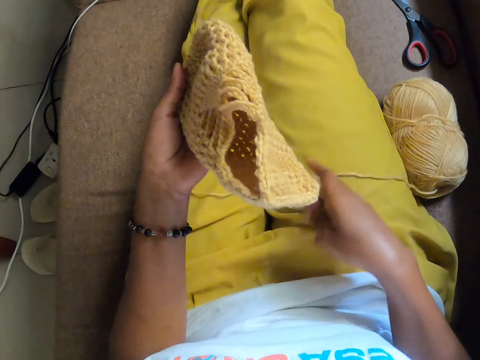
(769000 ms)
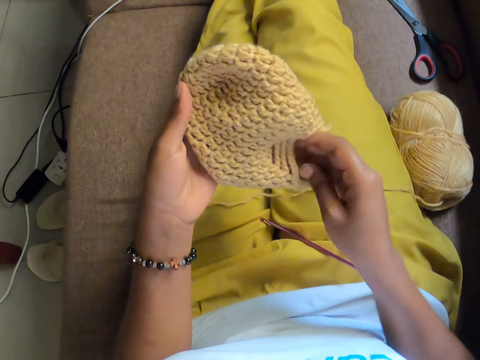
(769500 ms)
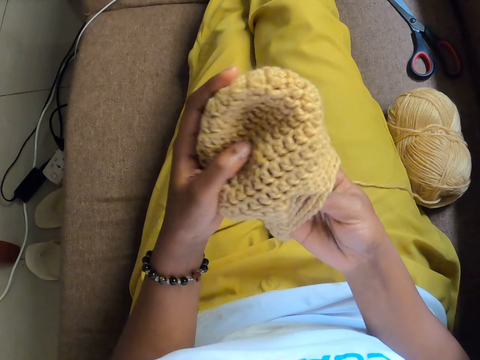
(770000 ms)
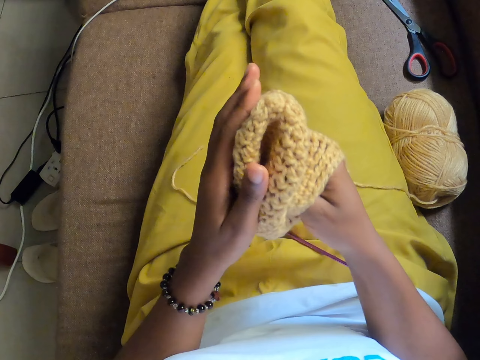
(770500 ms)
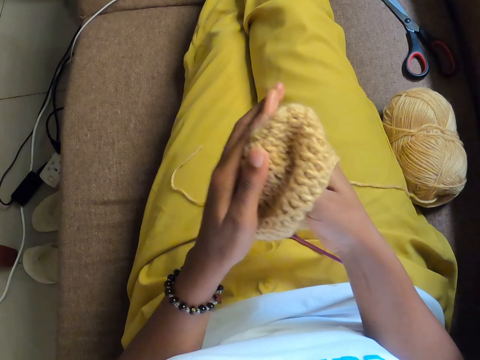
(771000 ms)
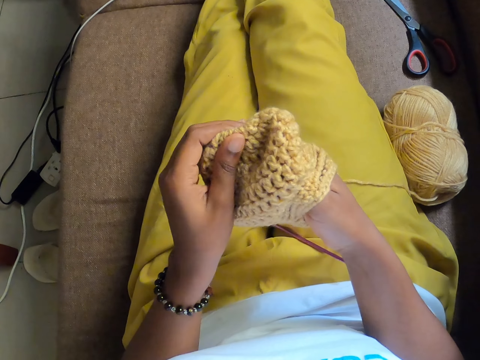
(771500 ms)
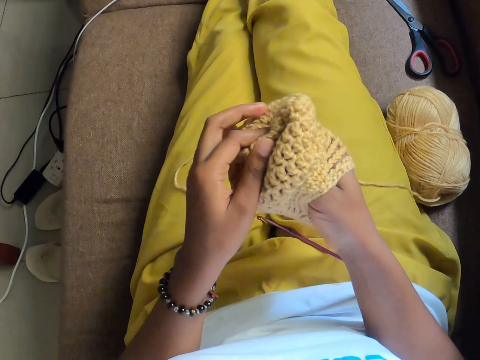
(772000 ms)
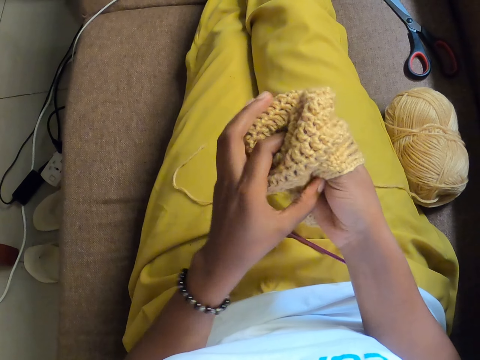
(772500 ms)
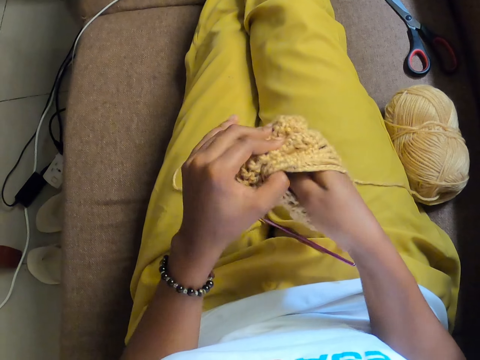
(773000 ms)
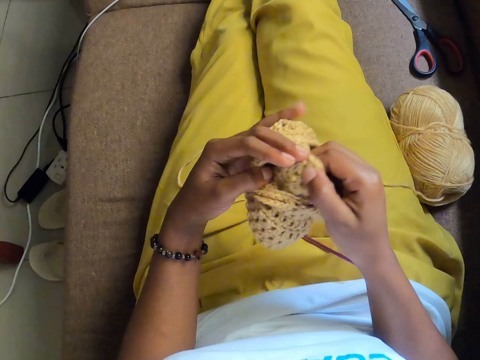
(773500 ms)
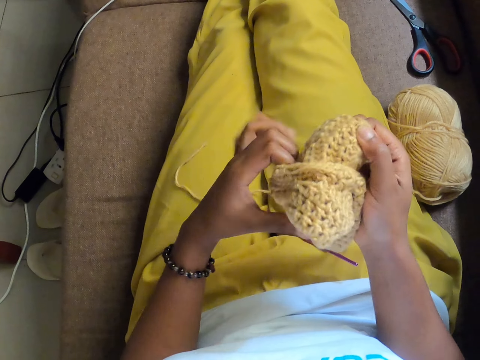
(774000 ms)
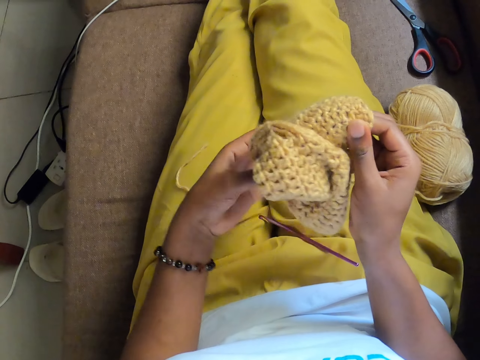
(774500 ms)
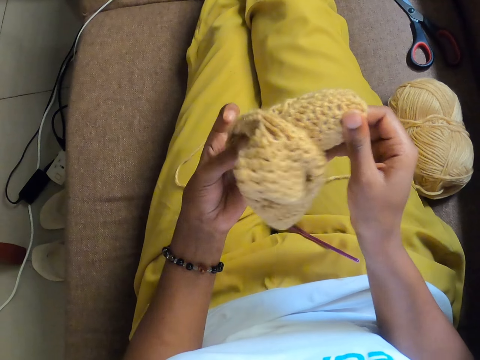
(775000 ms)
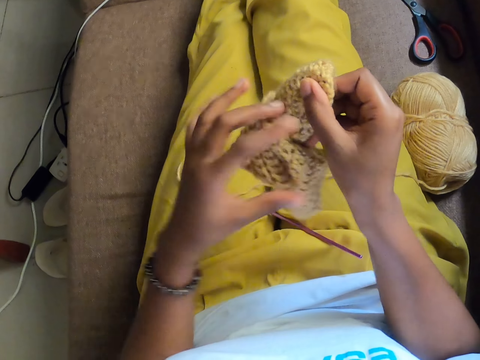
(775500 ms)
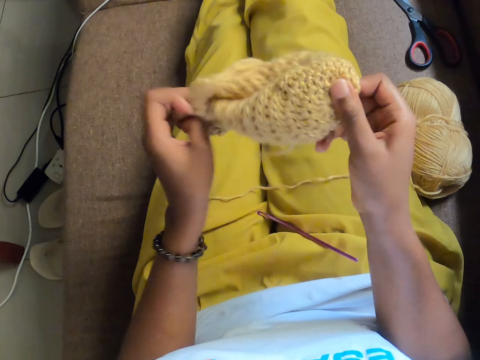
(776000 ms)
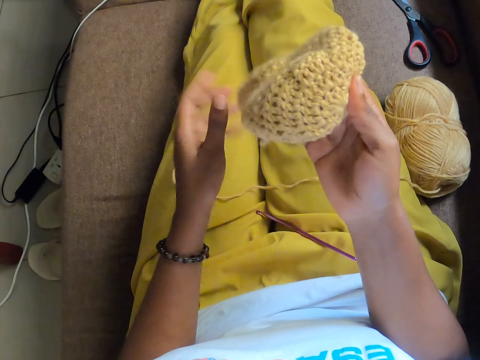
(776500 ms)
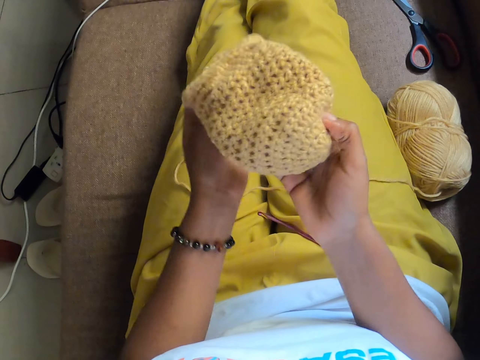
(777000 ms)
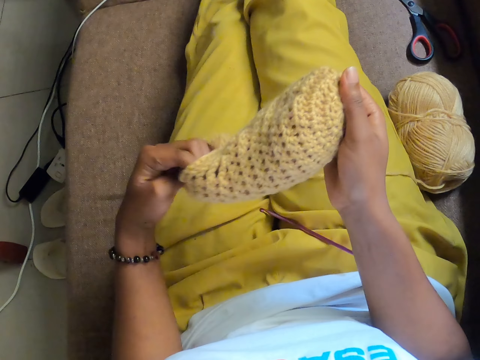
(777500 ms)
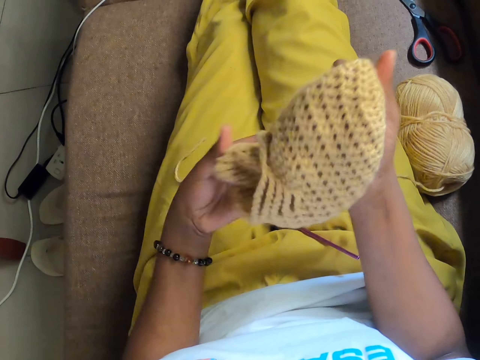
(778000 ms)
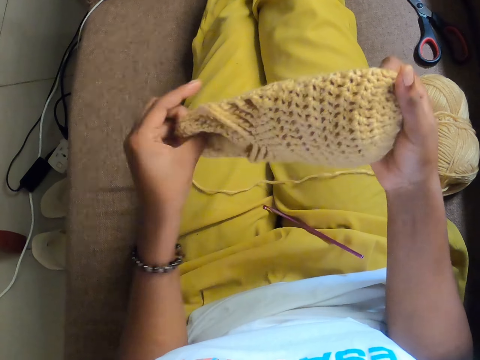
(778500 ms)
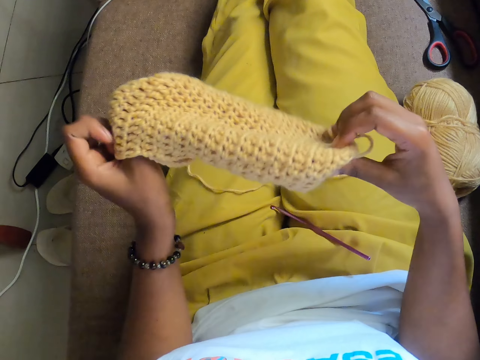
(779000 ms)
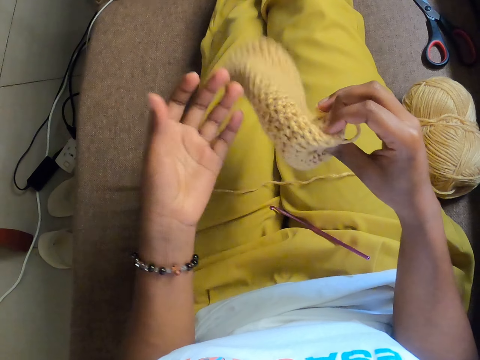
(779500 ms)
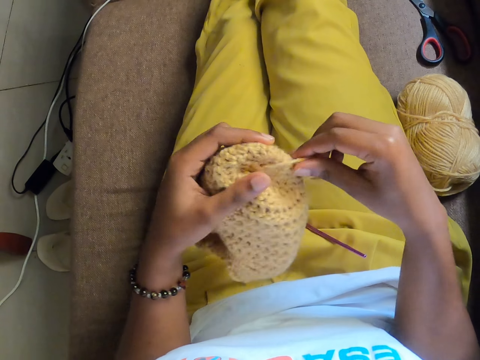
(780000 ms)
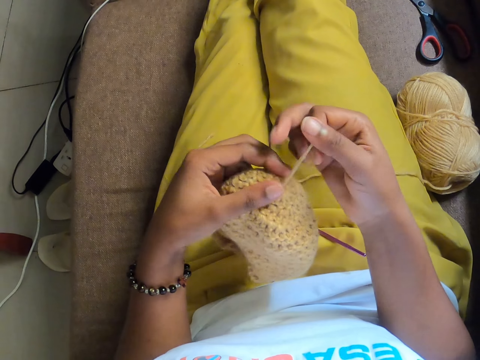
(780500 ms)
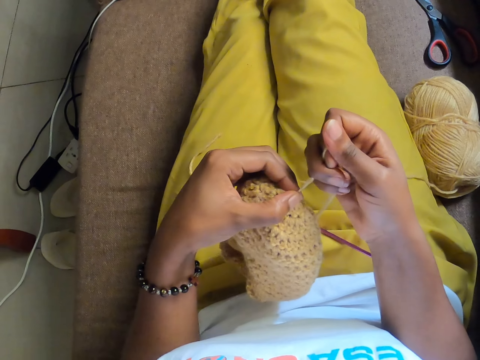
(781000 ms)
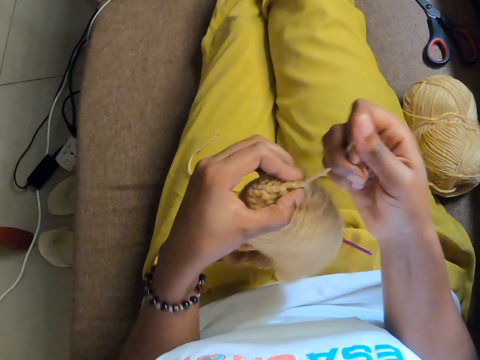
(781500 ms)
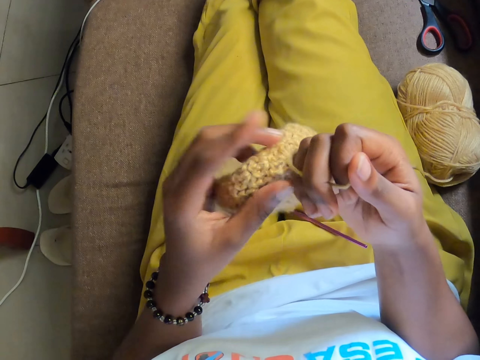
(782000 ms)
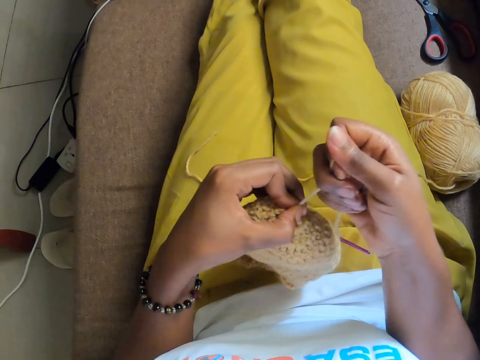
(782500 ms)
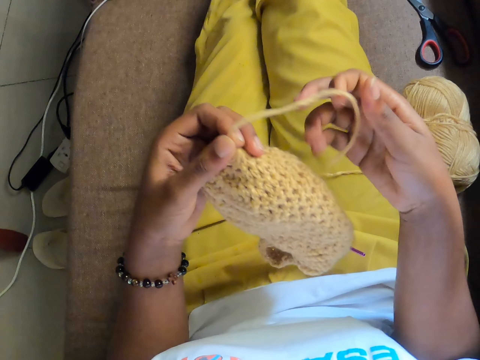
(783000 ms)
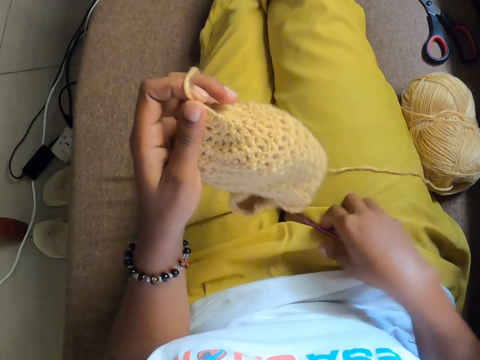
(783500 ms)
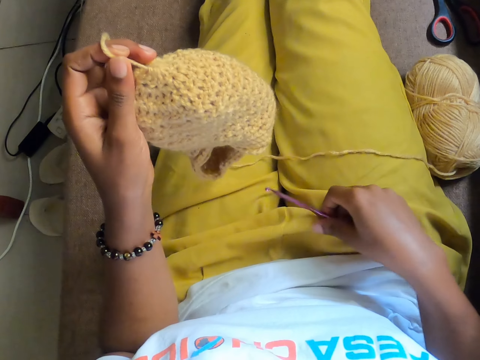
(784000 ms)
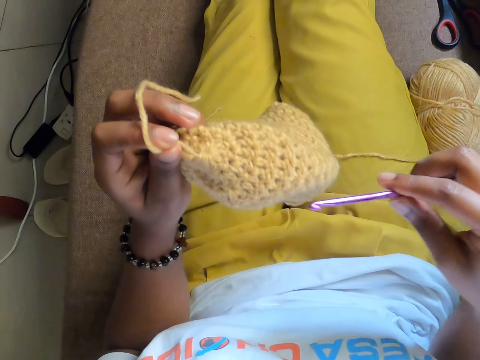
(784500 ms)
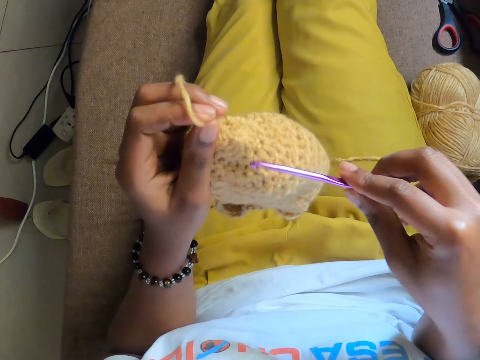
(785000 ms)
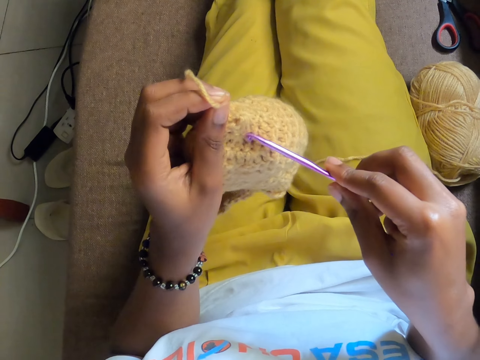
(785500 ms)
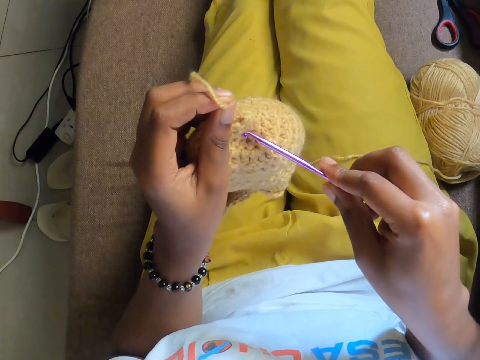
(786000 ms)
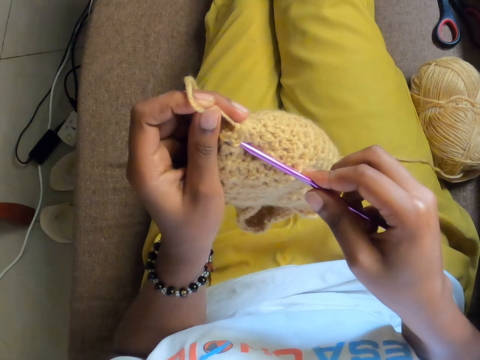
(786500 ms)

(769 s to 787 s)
The camera wearer holds the yarn in her left hand. She drops the crochet hook on her lap. She places her right hand in the yarn in her left hand. She turns the yarn inside out with both hands. She holds a piece of the yarn in her left hand with her right hand. She pulls a thread. She picks up the crochet pin on her lap with her right hand. She crochets the yarn in her left hand with the crochet hook in her right hand.

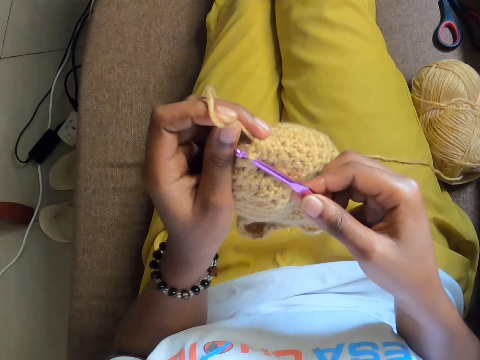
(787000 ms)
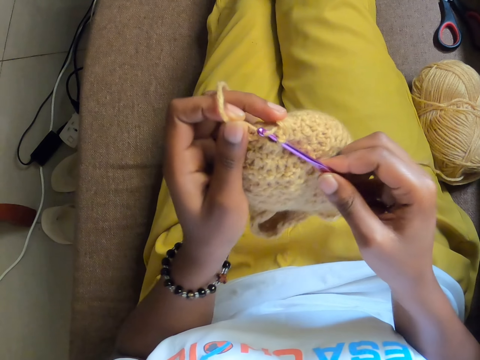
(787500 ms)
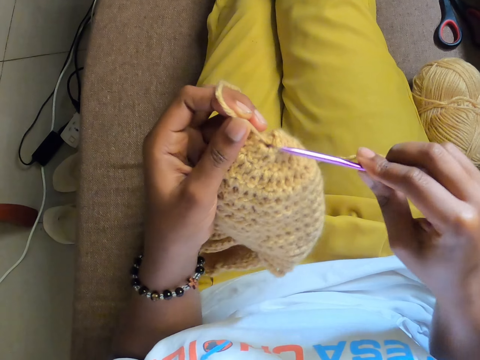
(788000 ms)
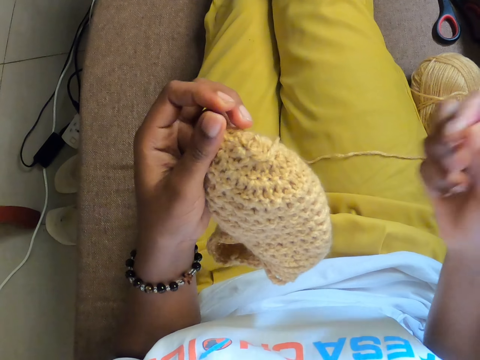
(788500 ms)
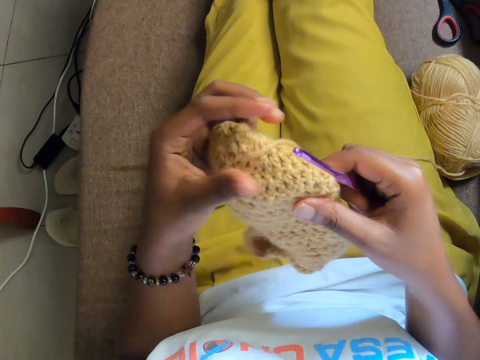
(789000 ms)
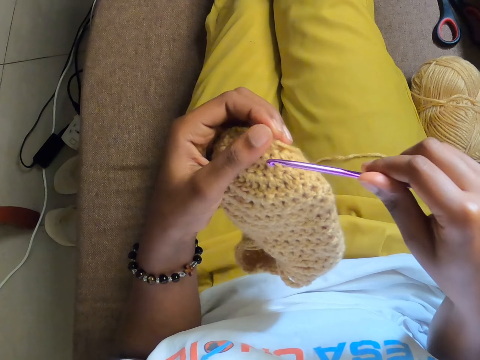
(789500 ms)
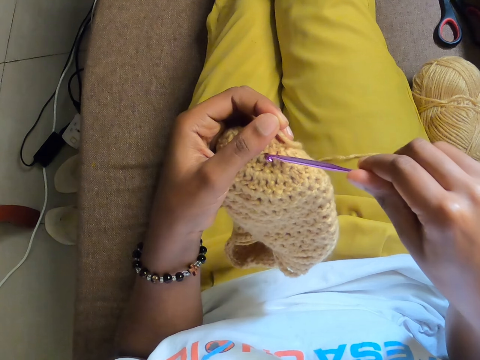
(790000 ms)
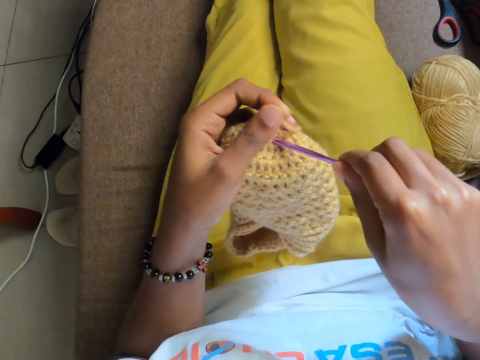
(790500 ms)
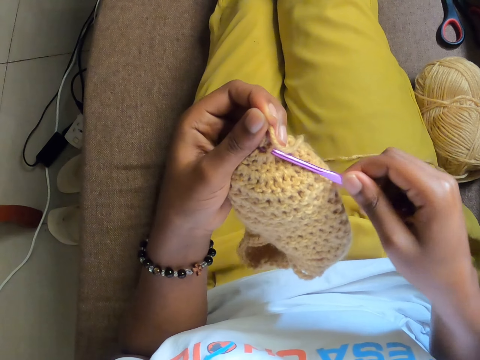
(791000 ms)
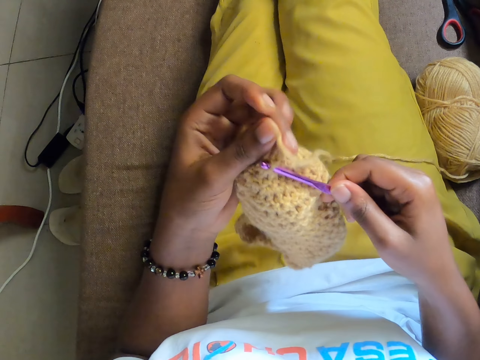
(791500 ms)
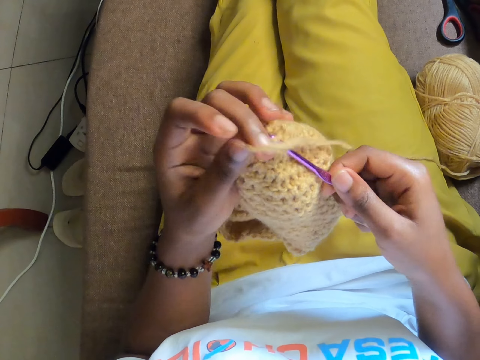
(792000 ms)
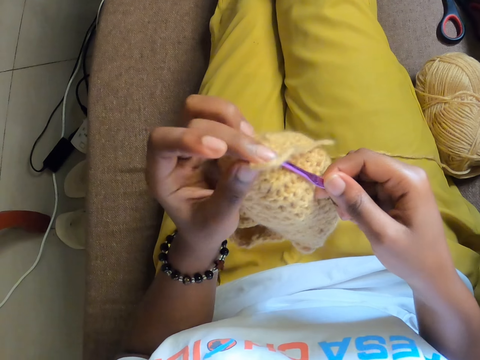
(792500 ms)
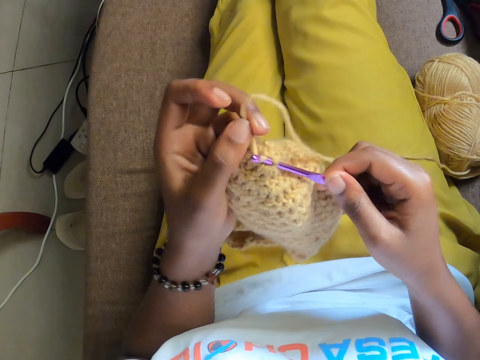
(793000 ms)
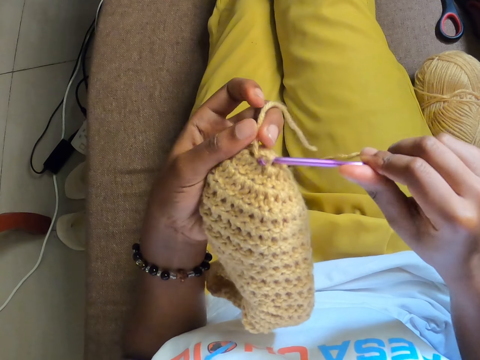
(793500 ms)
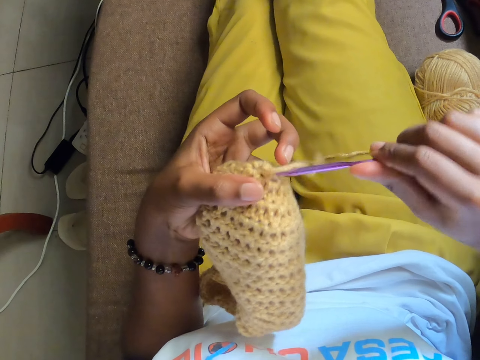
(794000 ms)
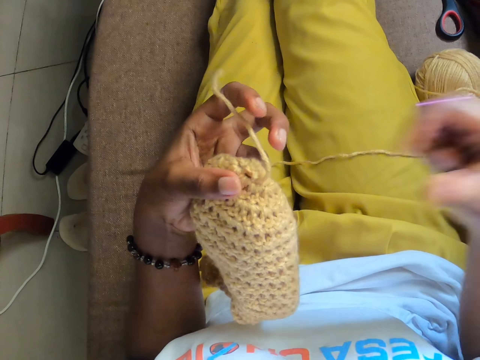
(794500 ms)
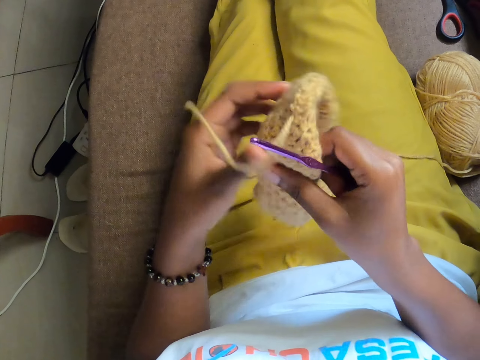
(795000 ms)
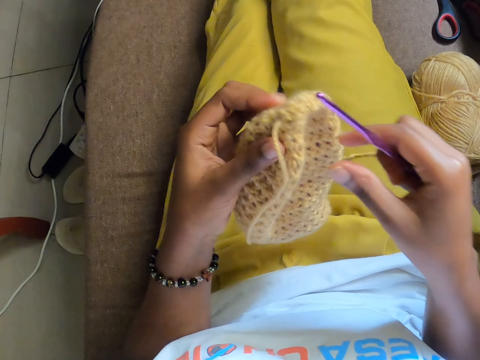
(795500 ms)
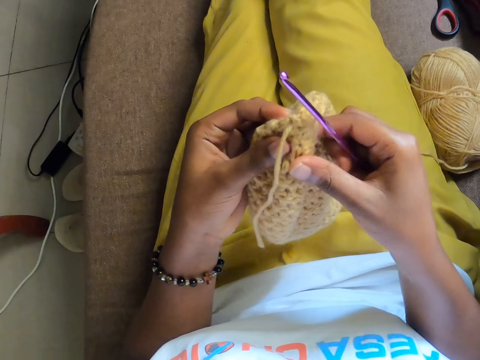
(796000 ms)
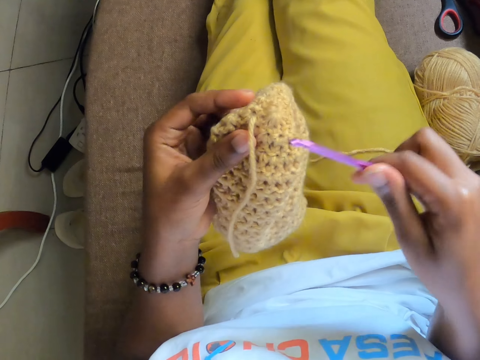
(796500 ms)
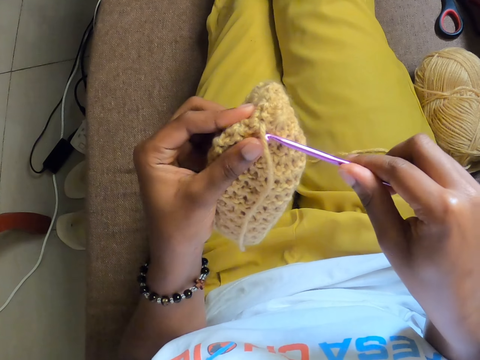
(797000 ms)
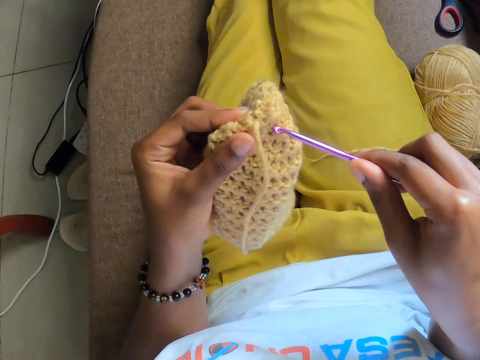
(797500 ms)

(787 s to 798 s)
The camera wearer holds the yarn in both hands. She crochets the yarn in her left hand with the crochet hook in her right hand. She holds the yarn in both hands.
